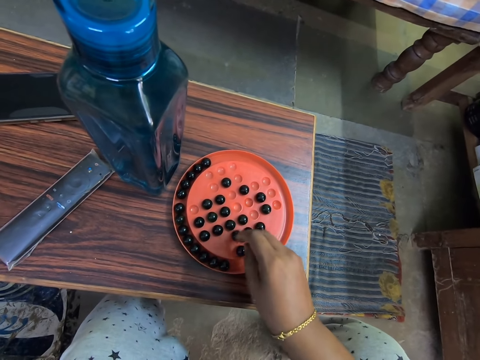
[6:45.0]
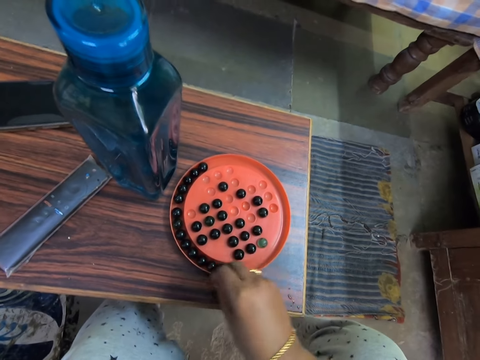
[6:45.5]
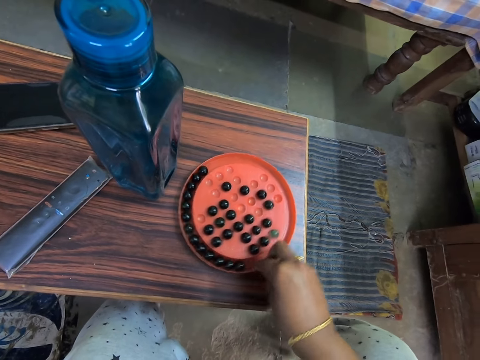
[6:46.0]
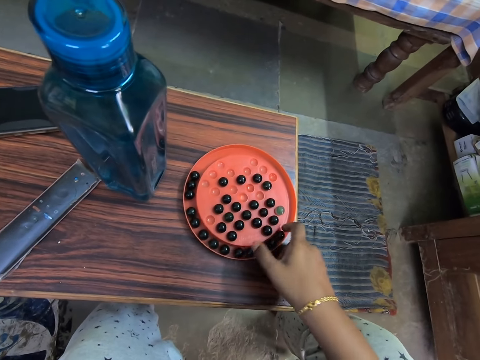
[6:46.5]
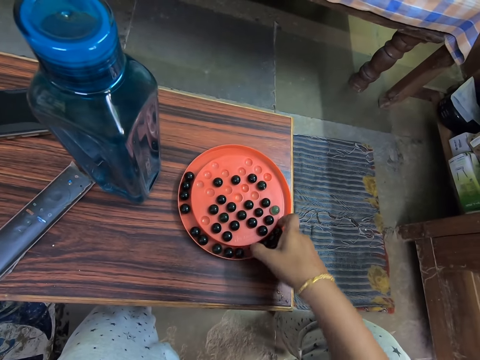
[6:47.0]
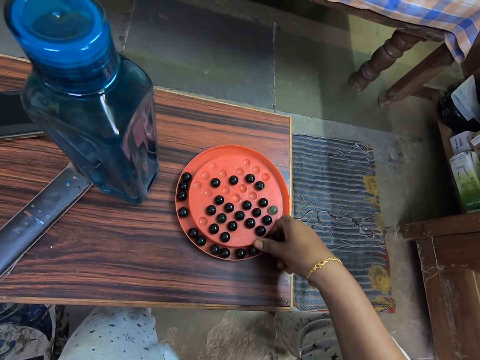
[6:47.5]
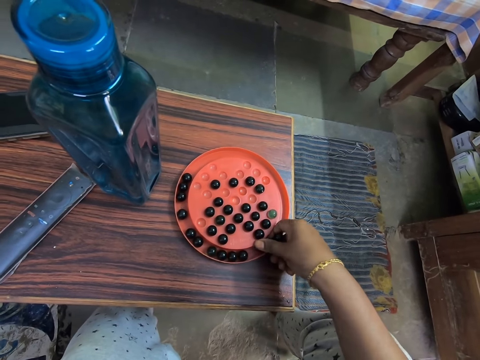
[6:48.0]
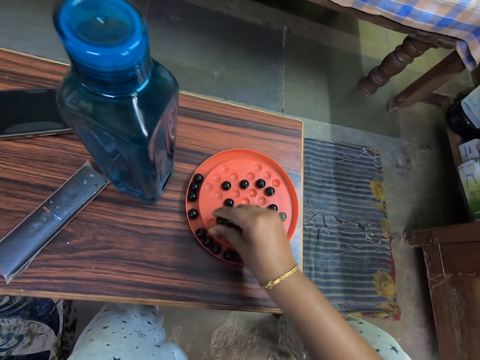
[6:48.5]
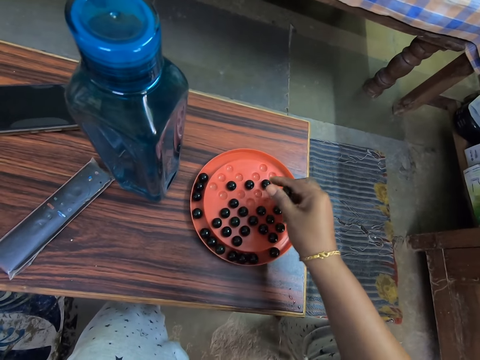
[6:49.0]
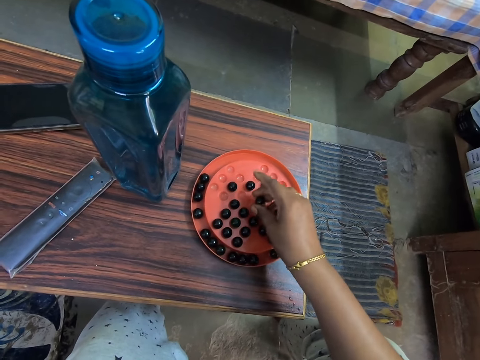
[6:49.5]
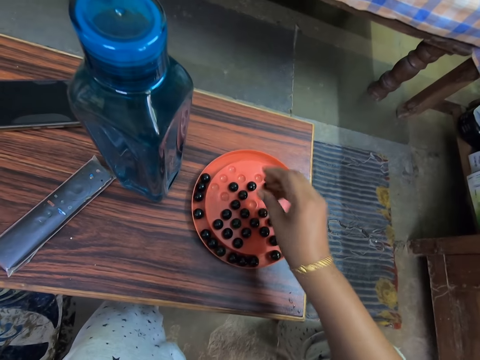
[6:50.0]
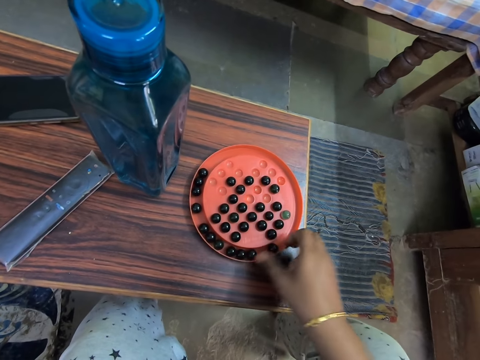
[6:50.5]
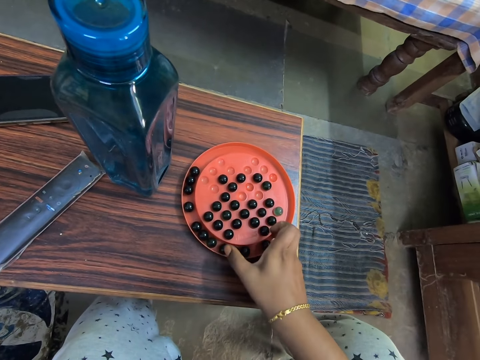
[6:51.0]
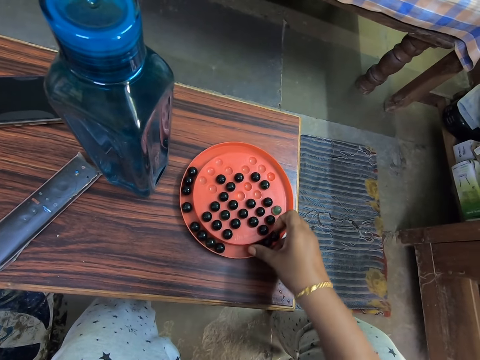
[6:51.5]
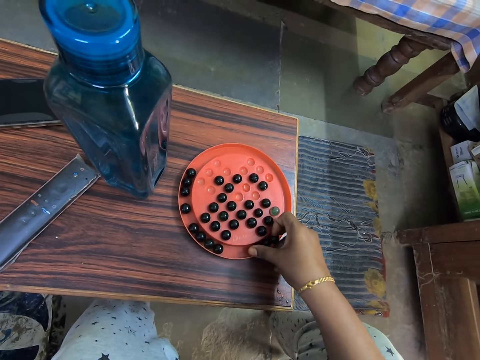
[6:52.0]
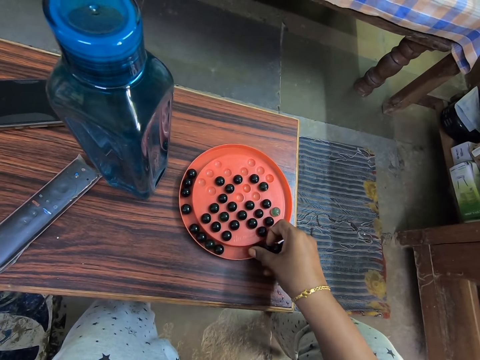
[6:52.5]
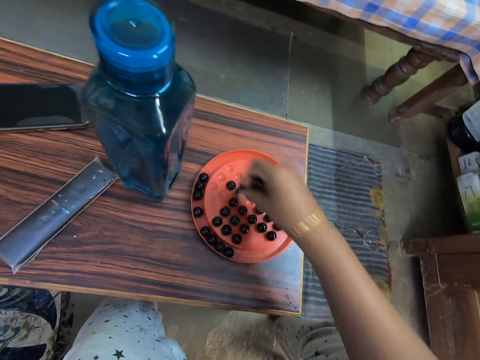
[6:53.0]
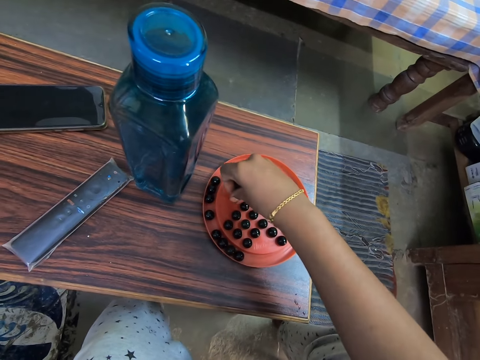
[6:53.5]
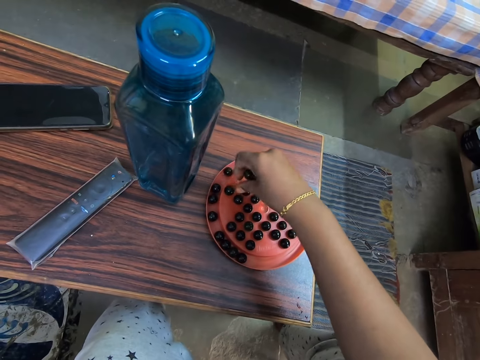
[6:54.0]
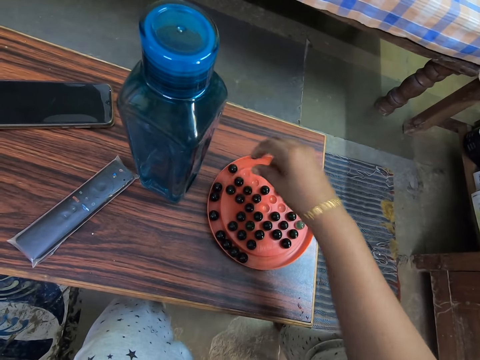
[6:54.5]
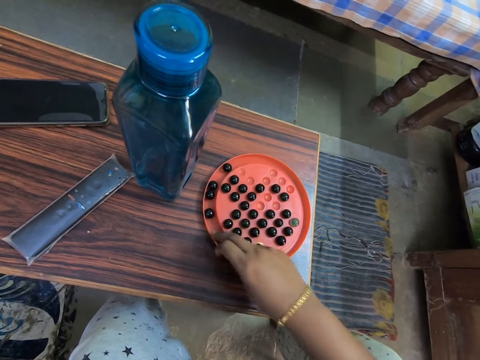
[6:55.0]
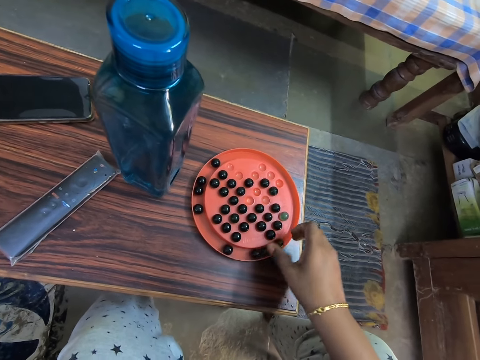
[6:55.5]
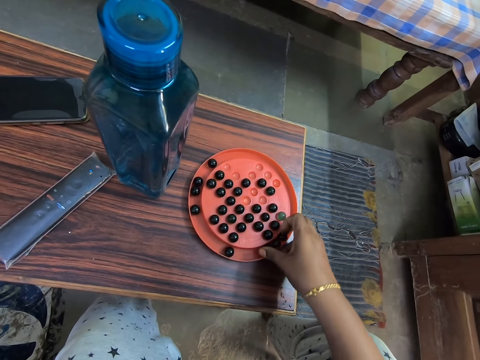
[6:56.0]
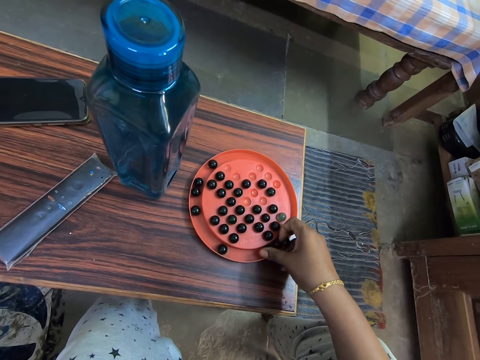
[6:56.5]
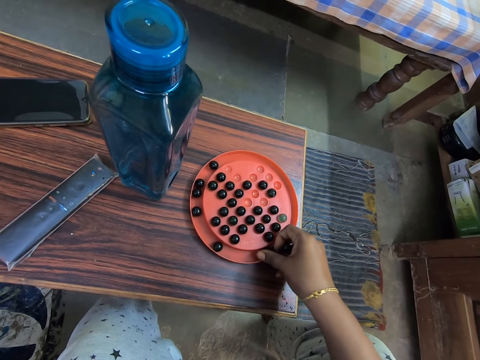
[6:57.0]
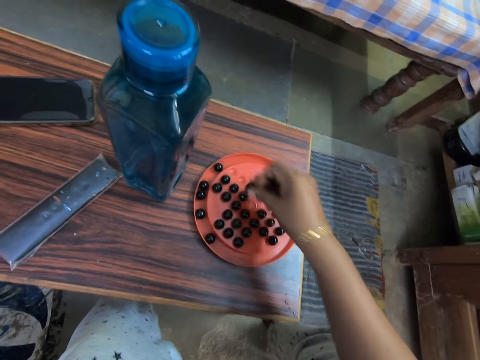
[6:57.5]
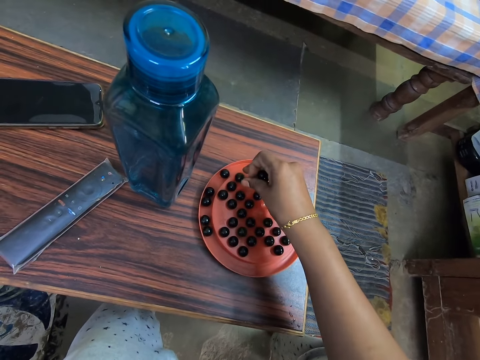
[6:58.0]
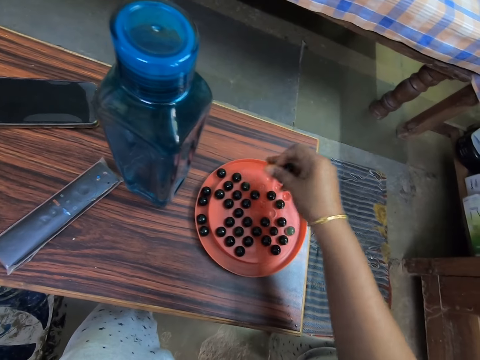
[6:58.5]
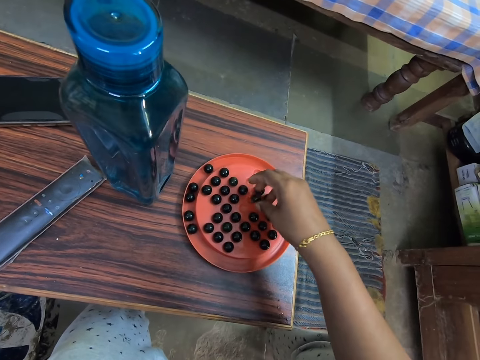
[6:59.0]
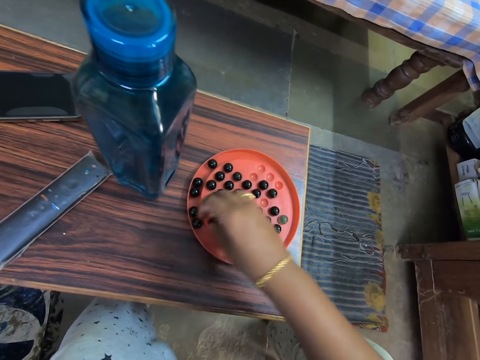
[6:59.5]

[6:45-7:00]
The camera wearer moves the marble solitaire on the table. They play the marble game. They pick marbles. They arrange a marble on the board. They pick the marbles. They arrange the marble on the board. They pick the marbles. They arrange the marble on the board.

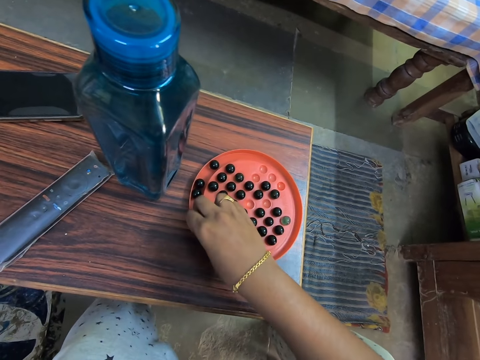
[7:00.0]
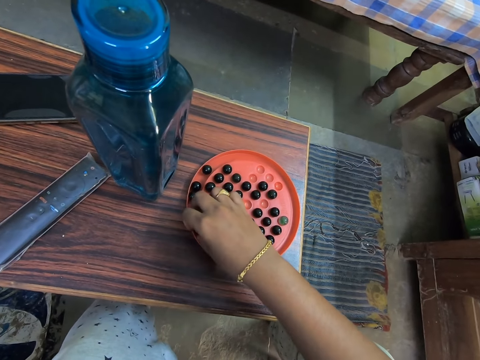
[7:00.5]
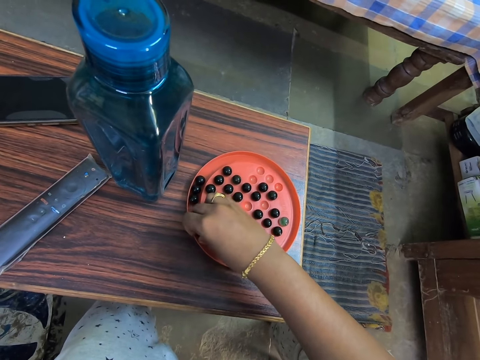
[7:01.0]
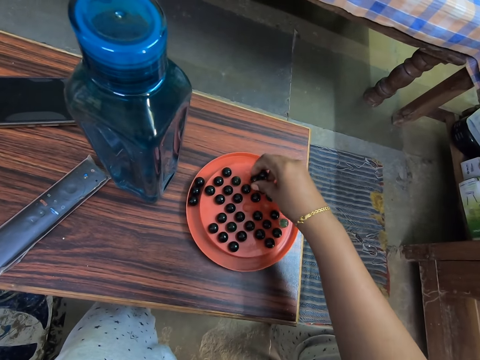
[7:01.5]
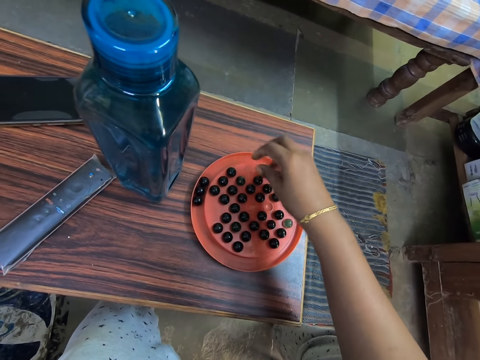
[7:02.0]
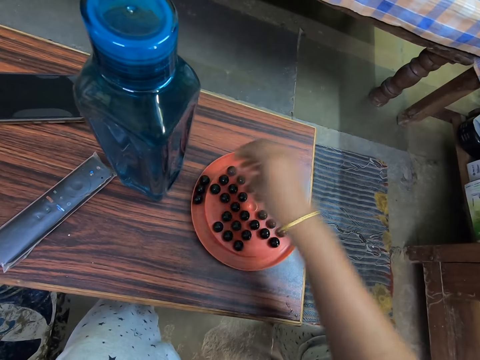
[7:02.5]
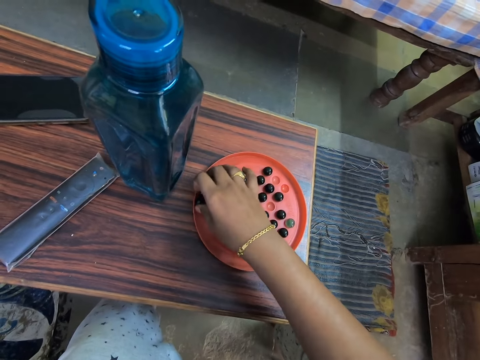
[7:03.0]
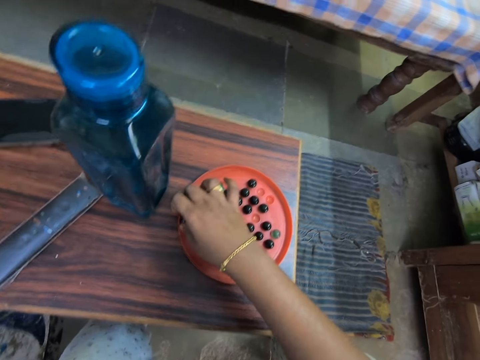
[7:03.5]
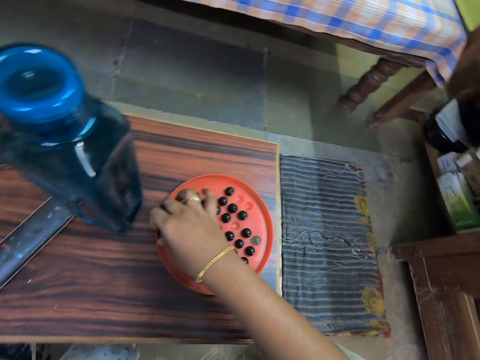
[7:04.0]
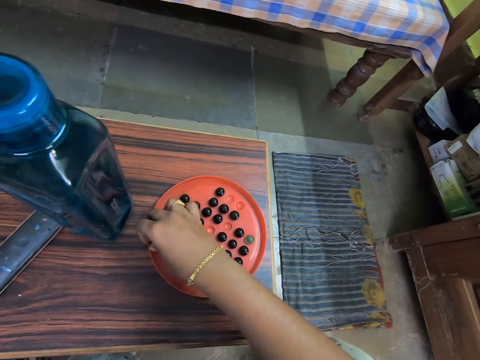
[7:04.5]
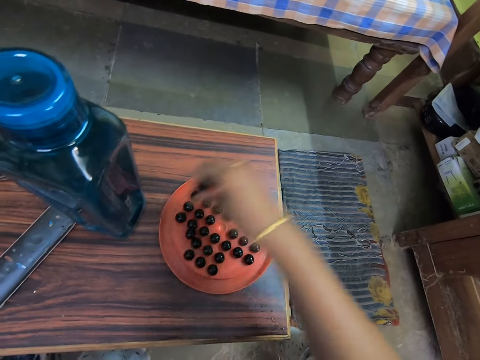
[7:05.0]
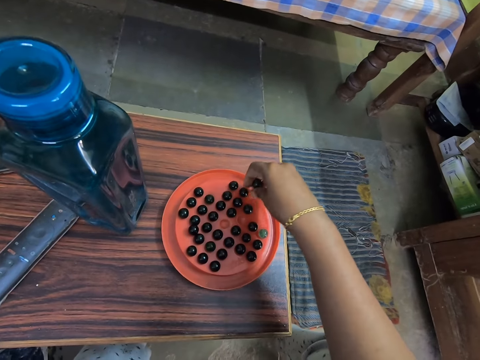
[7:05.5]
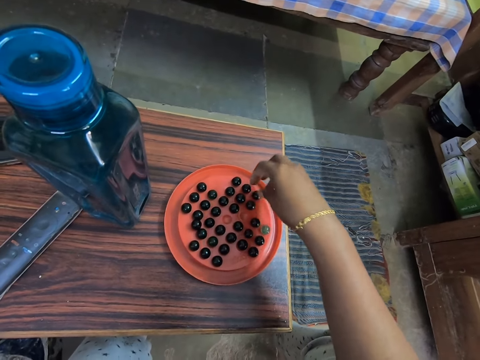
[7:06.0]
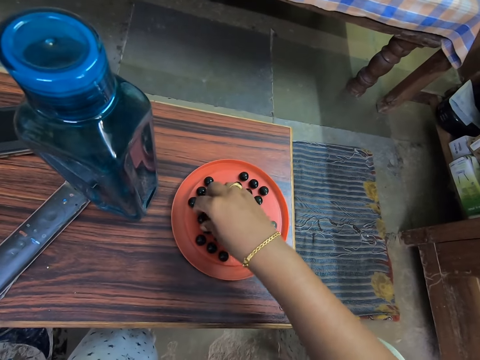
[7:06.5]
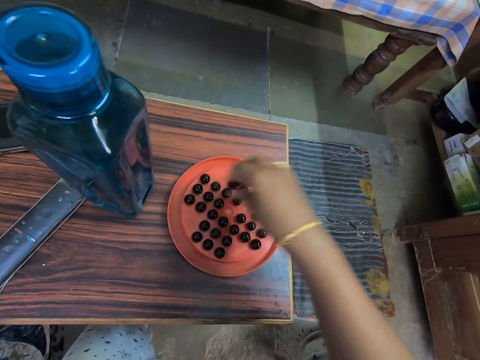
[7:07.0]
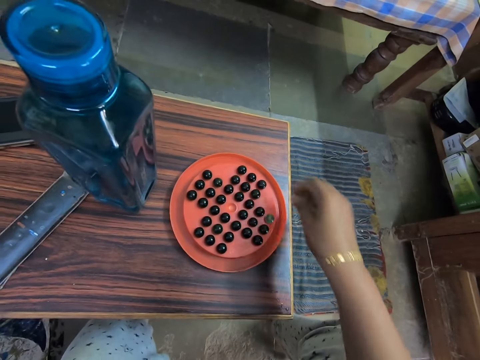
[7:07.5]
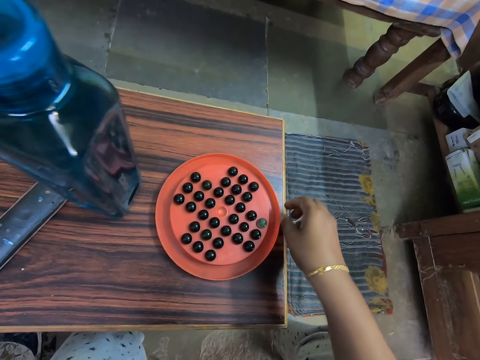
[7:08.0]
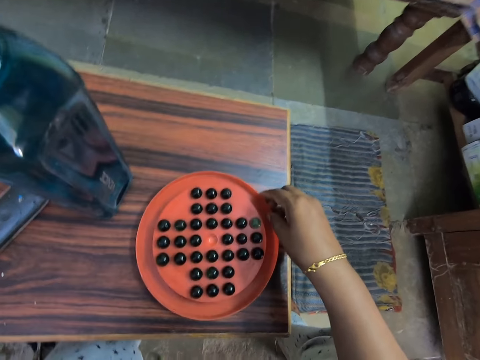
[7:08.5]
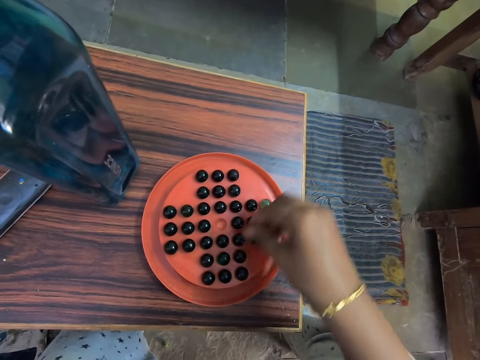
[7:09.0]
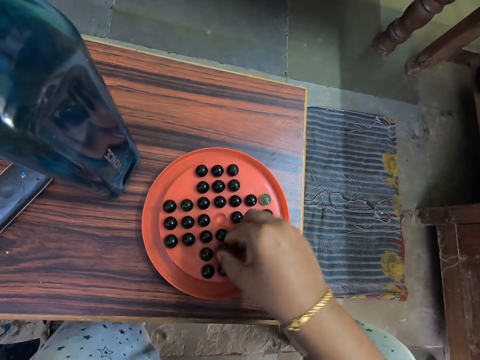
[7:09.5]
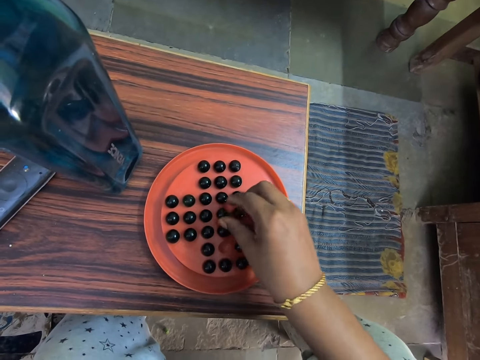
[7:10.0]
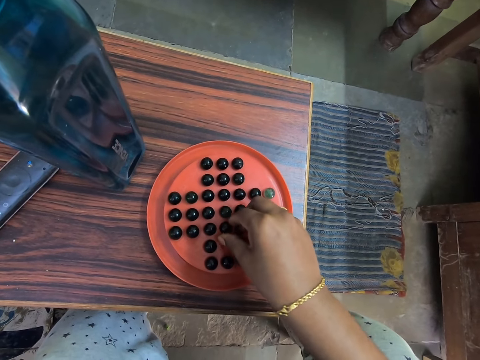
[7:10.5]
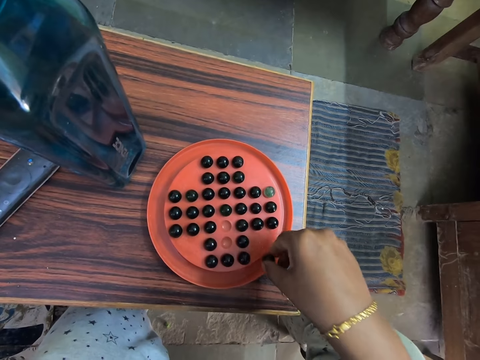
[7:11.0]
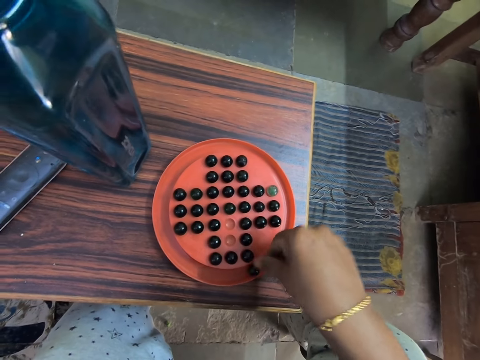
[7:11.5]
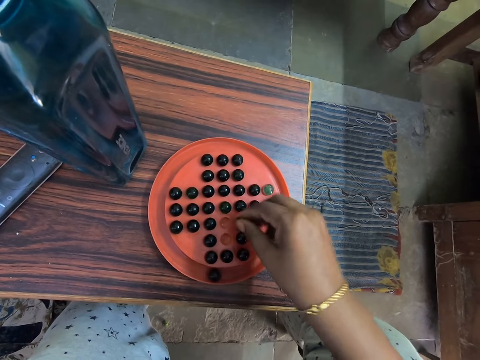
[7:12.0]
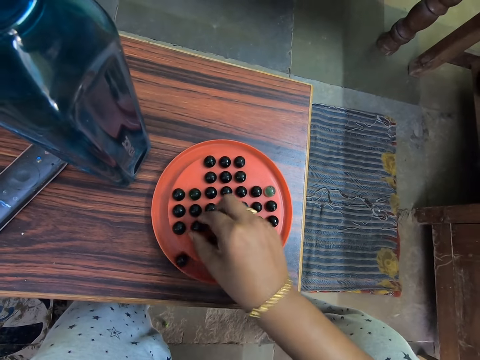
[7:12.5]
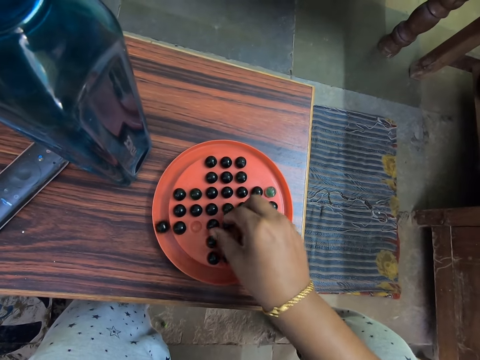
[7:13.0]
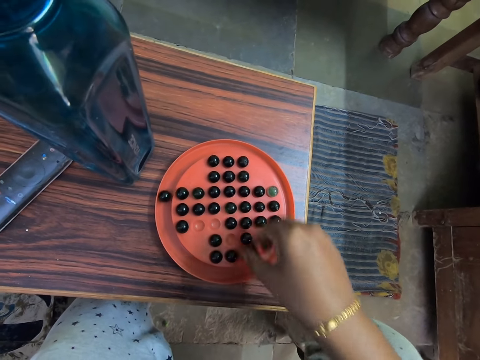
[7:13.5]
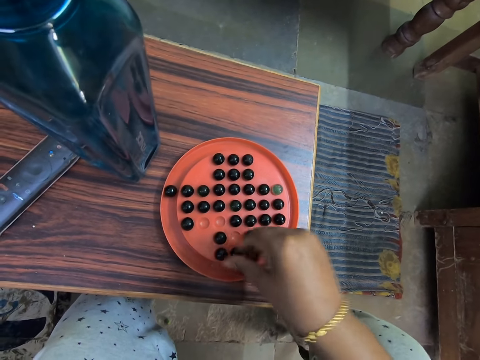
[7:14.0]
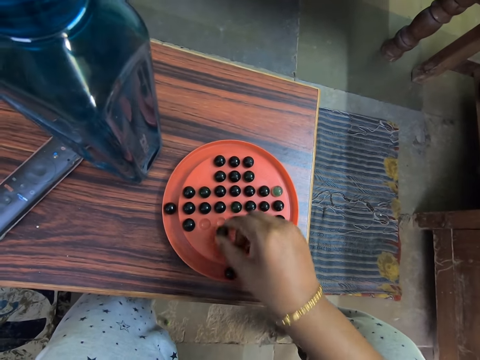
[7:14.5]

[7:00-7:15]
The camera wearer picks marbles. They arrange a marble on the board. They pick the marbles. They arrange the marble on the board. They turn the marble solitaire on the table. They play the marble game. They arrange the marbles on the board.
